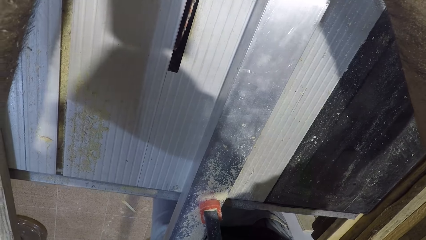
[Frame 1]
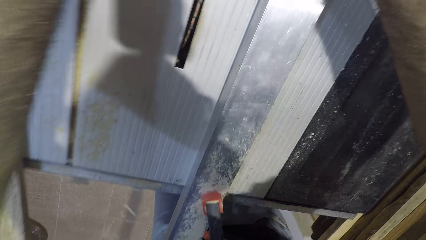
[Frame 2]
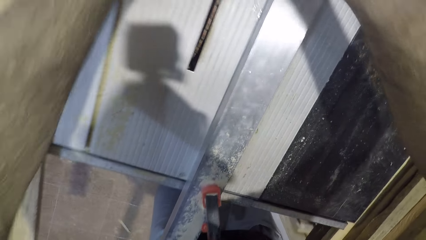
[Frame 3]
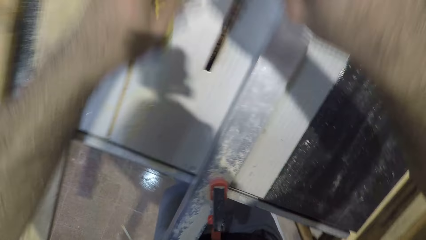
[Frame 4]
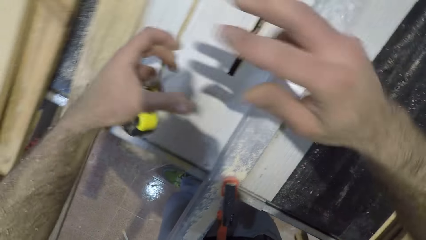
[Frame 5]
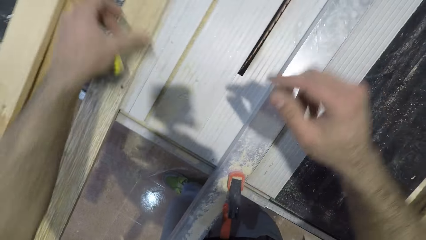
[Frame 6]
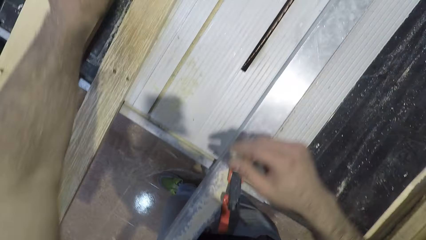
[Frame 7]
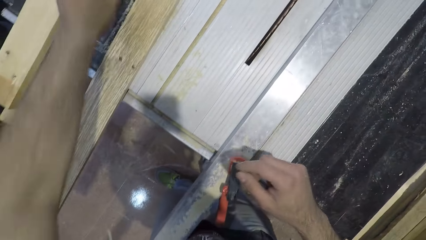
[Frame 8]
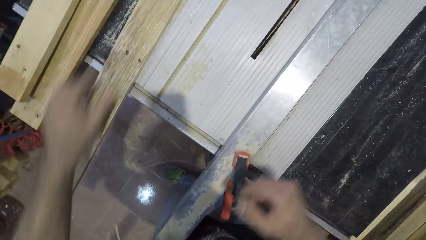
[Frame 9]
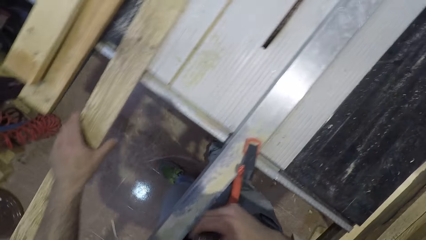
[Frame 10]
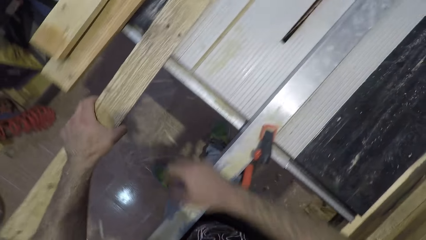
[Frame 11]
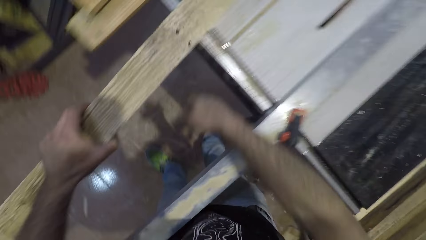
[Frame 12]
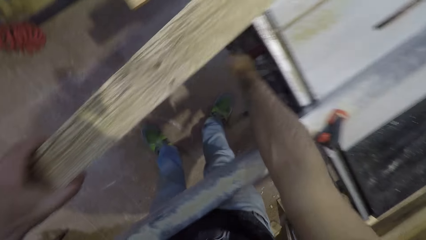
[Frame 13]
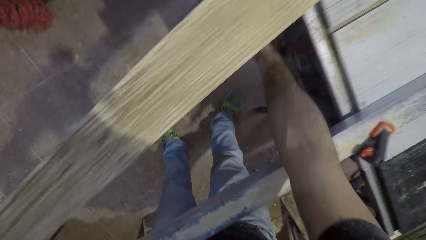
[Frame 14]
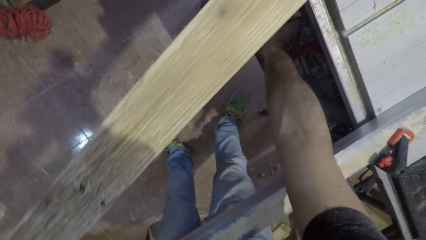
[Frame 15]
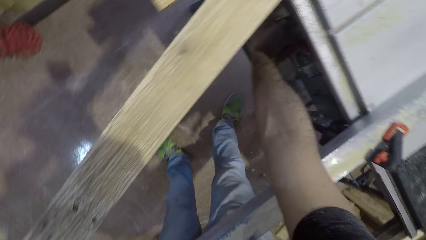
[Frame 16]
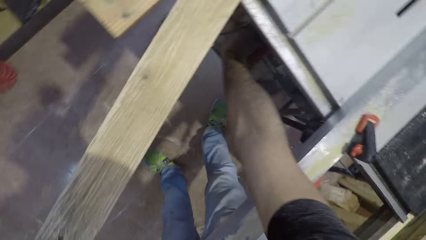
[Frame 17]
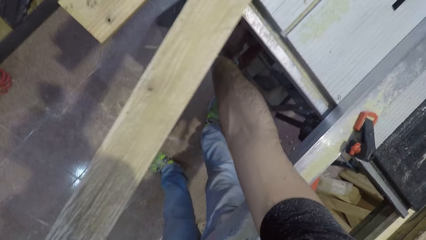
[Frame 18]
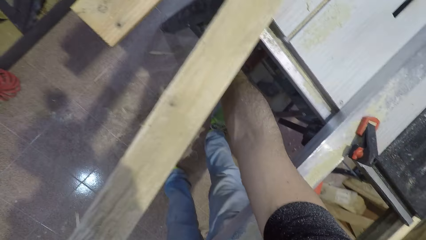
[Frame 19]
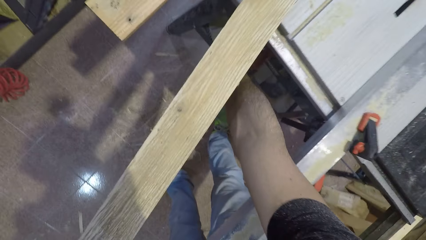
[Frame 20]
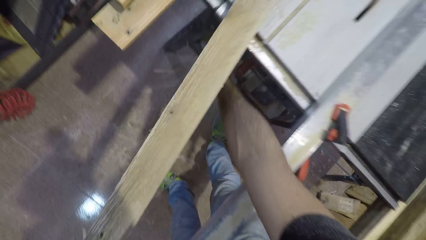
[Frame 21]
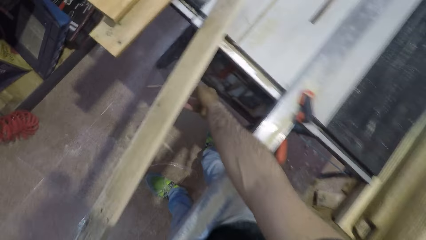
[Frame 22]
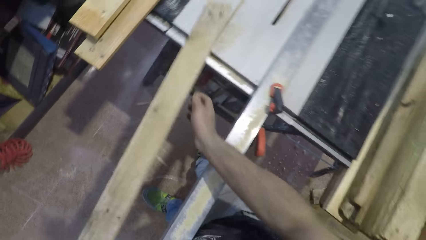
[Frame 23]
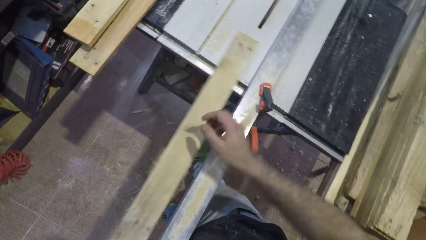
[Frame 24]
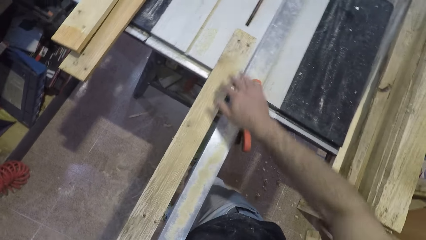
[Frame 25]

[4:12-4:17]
The camera wearer closes the tape measure. They put the tape measure on the table. They pick up another wood. They switch on the circular saw machine.

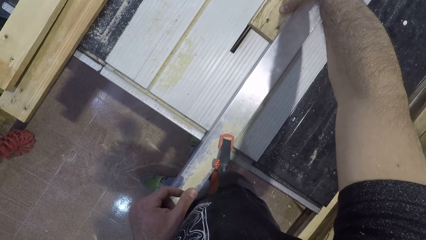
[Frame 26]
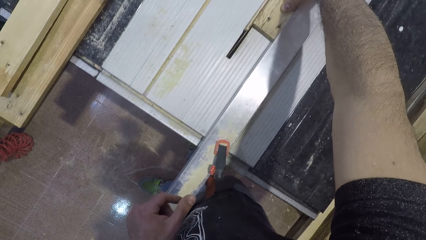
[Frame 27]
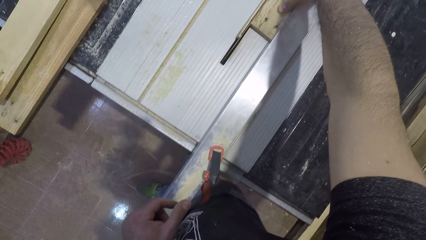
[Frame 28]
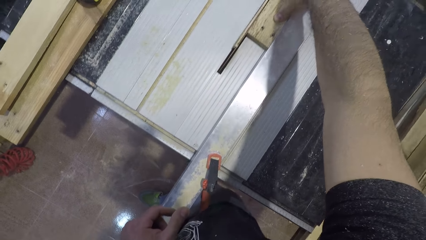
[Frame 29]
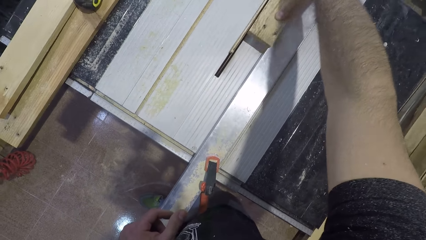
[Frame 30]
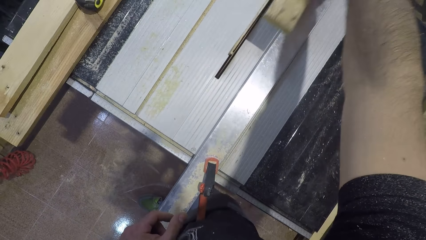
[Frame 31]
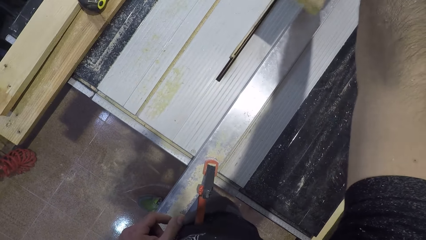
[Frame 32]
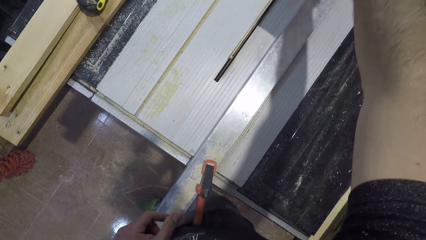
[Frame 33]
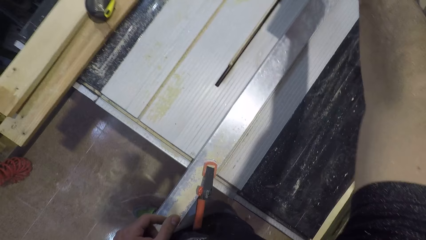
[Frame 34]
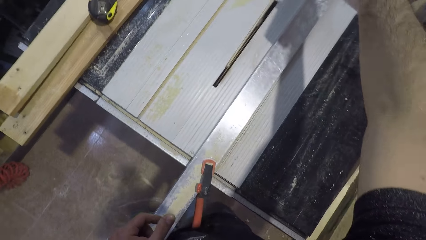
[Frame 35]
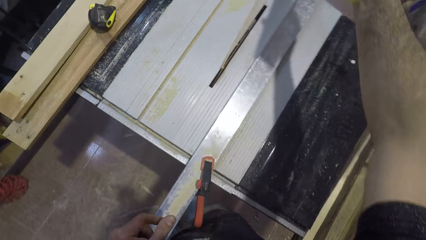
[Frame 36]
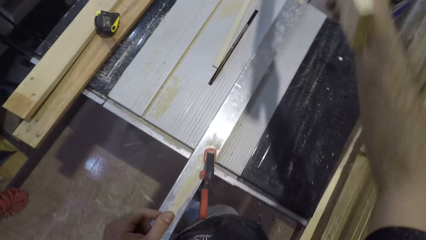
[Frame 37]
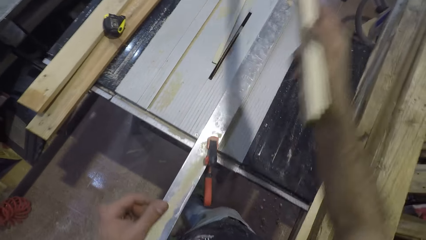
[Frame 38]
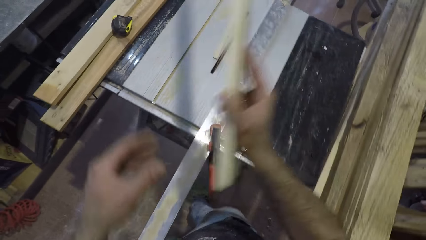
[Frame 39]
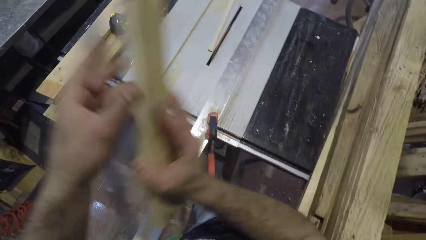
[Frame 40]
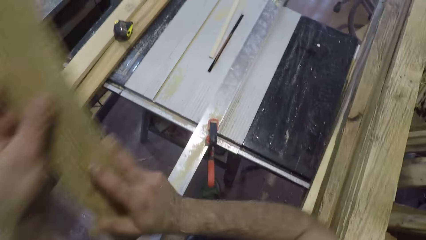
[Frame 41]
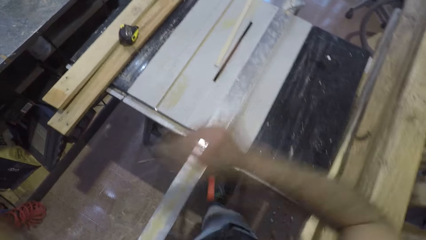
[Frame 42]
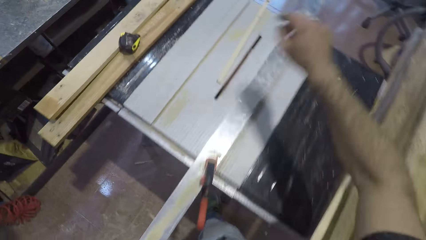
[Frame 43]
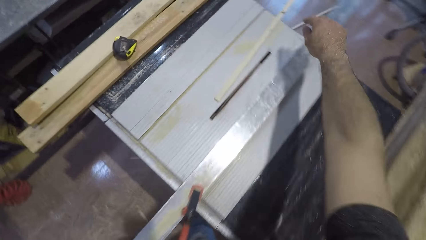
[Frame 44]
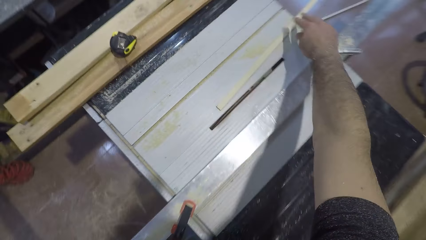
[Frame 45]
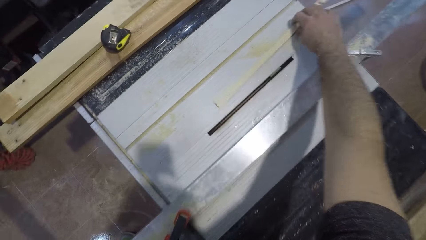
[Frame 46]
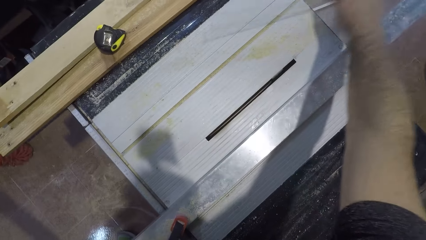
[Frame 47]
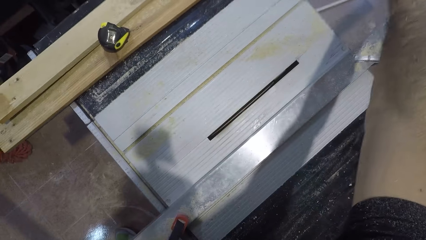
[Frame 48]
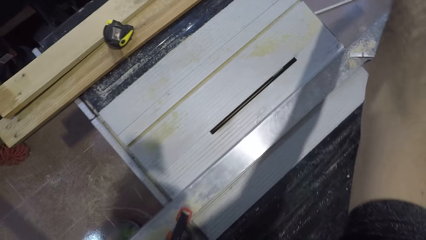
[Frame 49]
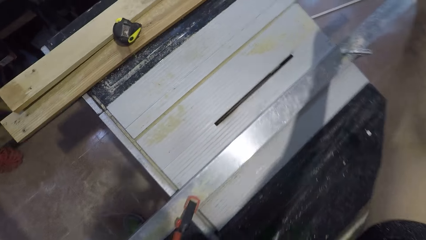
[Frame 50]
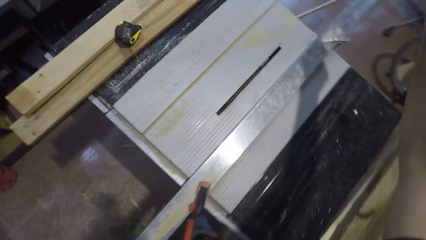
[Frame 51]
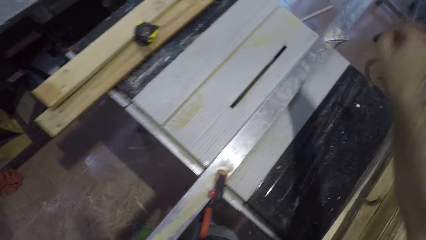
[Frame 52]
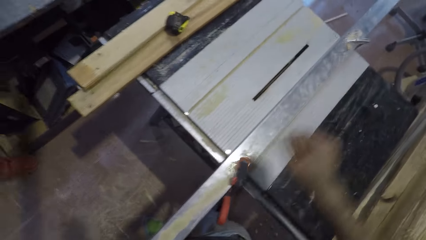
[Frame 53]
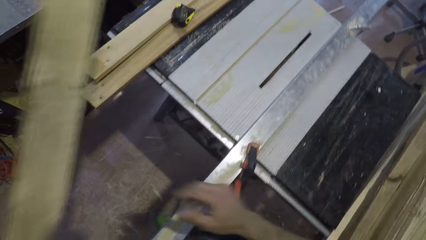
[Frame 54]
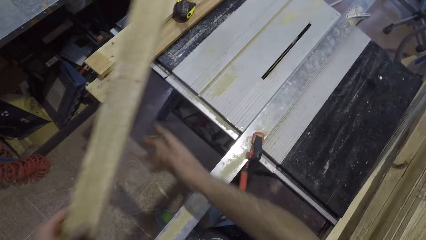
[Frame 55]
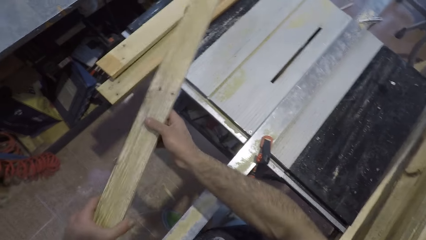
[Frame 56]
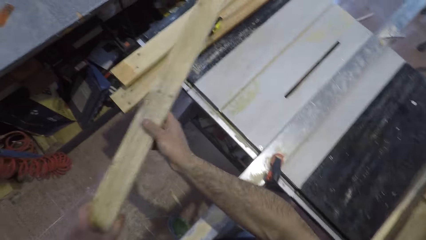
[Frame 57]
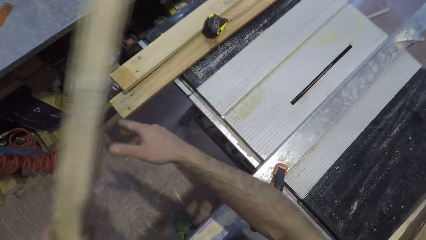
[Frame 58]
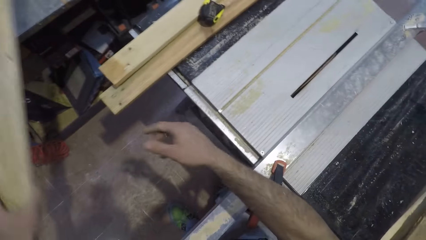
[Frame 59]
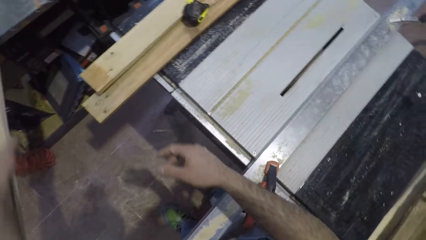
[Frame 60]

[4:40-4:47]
The camera wearer picks off the wood from the circular saw machine. He throws away a piece of timber. He holds the piece of wood with both hands. He holds the piece of wood with his left hand.

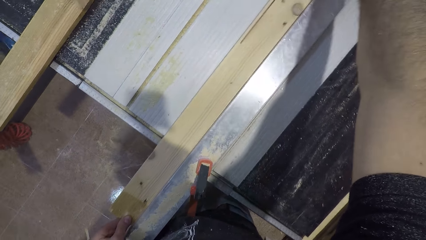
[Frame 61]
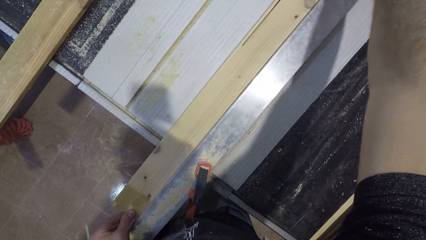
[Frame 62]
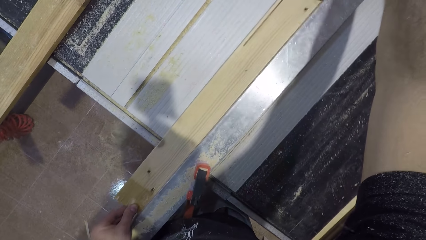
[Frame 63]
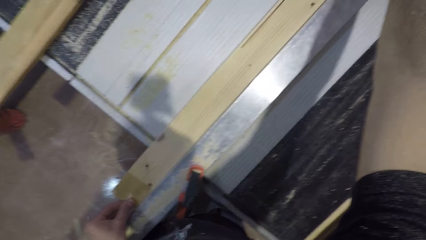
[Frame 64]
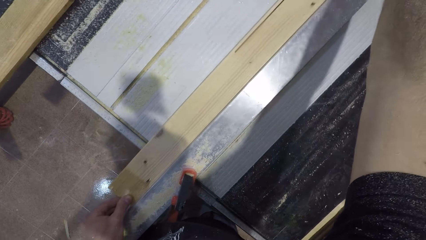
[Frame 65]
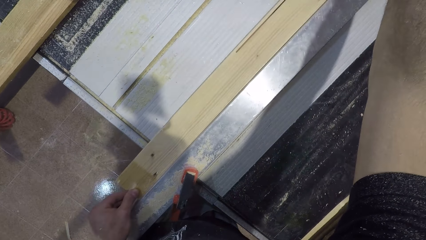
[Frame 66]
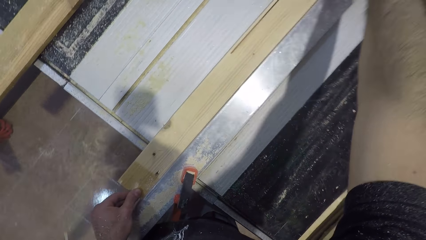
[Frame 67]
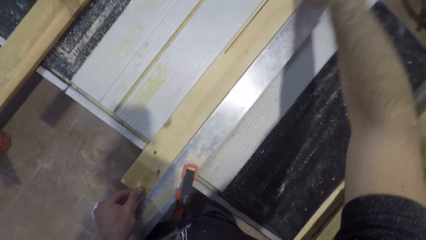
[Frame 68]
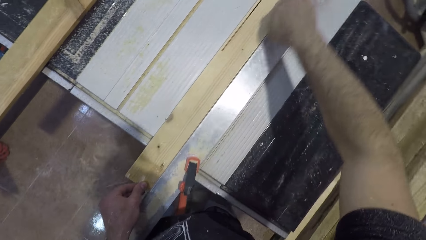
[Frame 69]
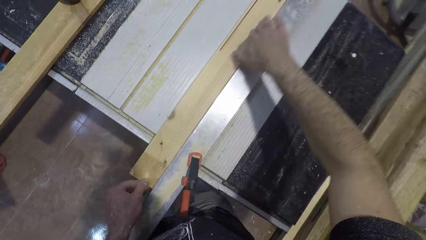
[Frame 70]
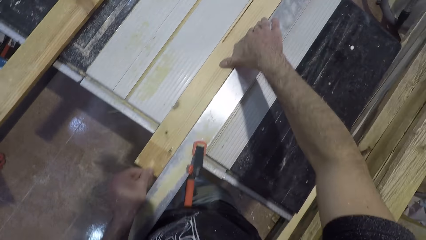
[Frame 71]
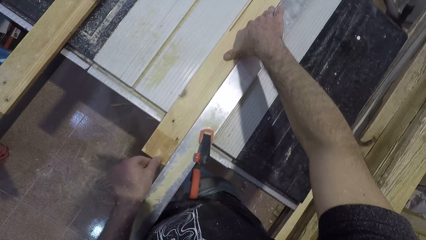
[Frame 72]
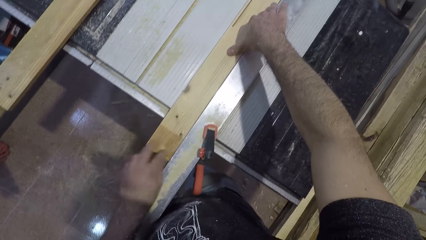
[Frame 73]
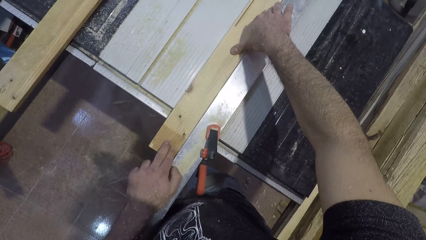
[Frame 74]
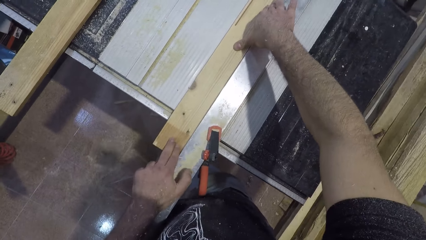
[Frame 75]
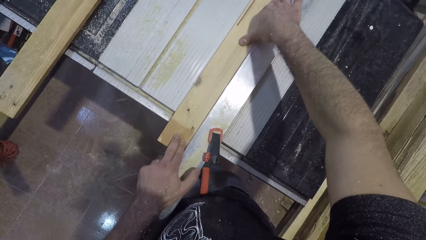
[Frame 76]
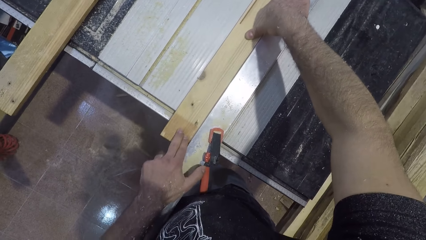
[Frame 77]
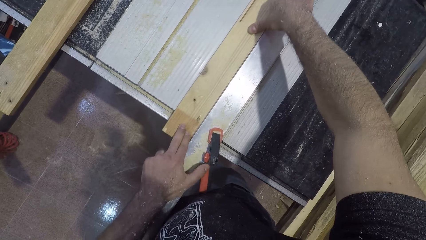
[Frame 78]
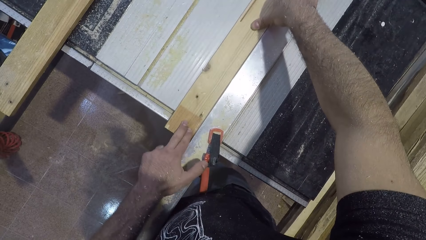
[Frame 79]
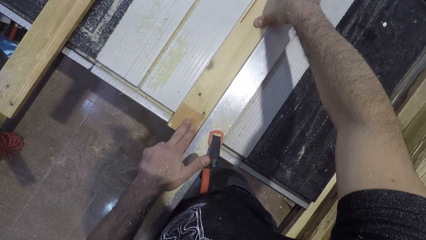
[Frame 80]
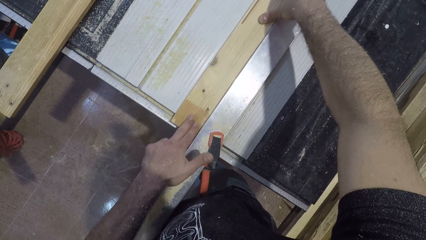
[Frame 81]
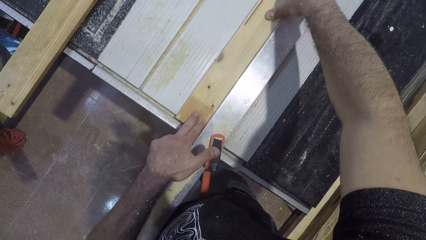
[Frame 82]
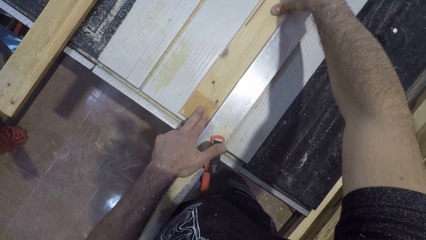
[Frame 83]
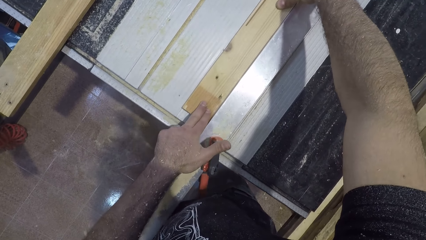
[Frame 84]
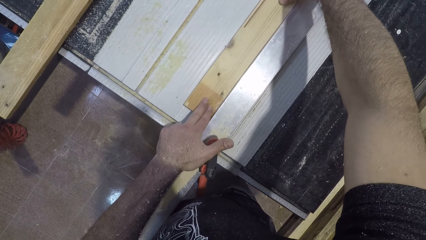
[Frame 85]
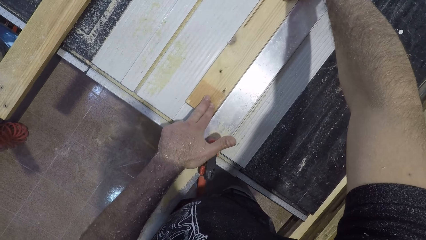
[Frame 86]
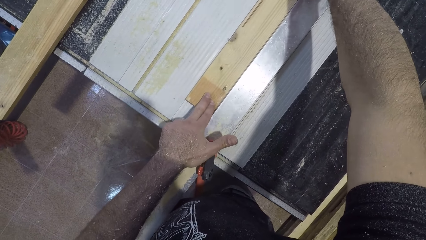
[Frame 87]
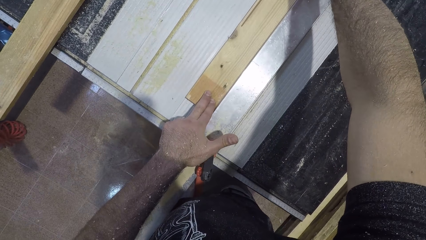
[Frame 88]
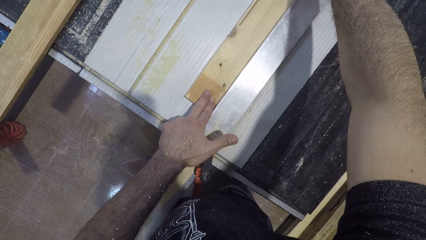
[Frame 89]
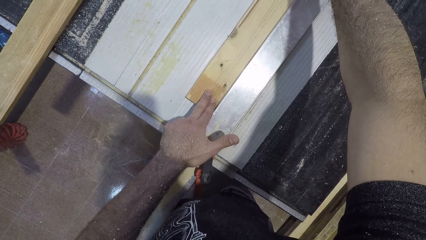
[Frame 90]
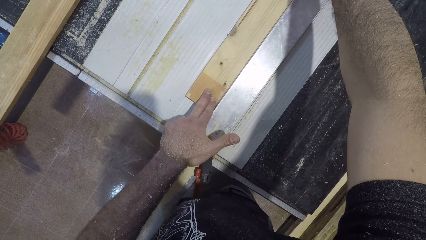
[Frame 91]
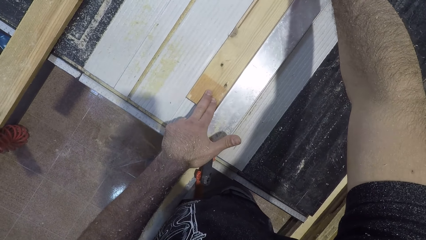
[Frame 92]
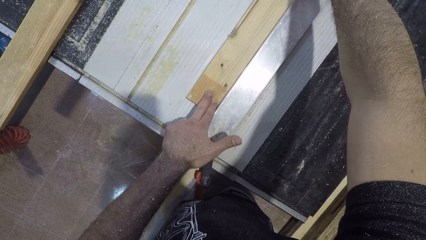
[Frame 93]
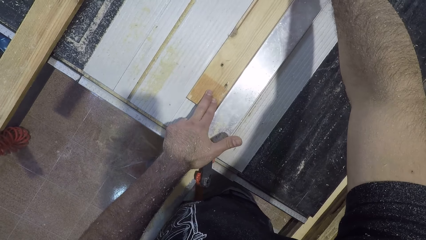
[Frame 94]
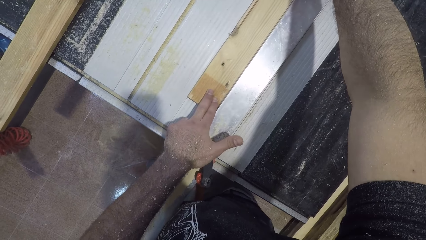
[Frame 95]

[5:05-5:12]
The camera wearer moves his right hand back. He holds the piece of wood with his finger.
